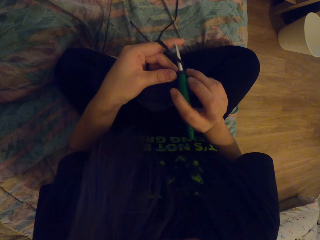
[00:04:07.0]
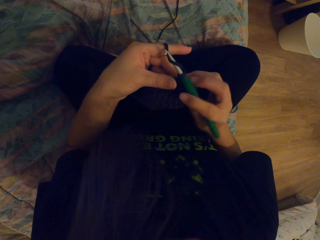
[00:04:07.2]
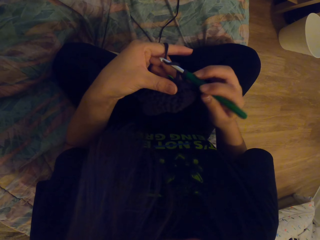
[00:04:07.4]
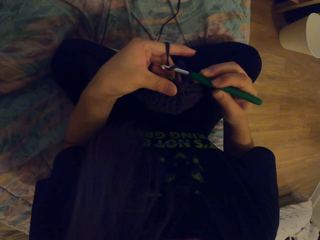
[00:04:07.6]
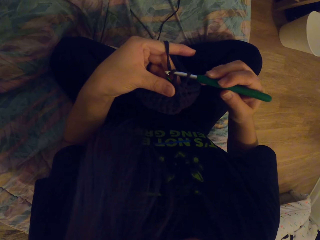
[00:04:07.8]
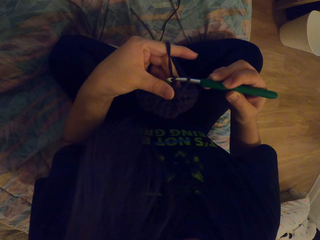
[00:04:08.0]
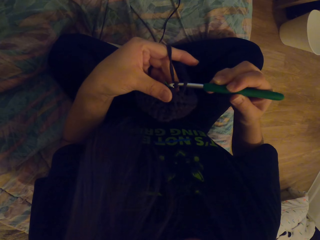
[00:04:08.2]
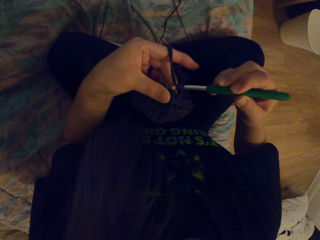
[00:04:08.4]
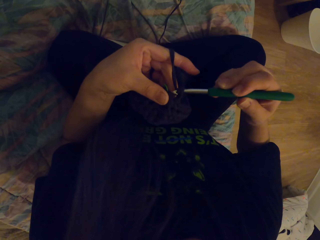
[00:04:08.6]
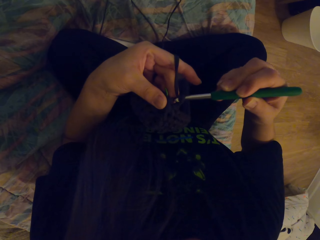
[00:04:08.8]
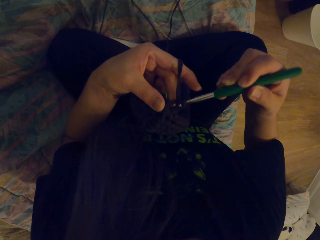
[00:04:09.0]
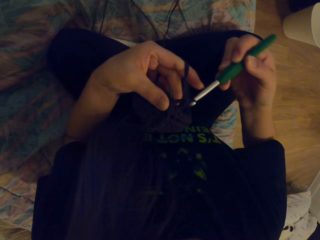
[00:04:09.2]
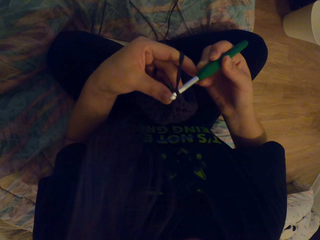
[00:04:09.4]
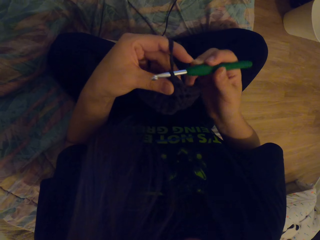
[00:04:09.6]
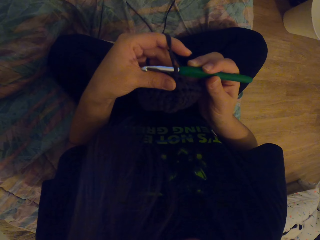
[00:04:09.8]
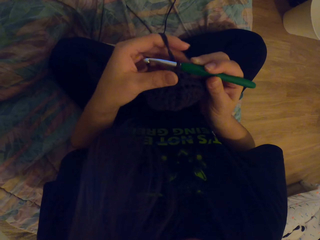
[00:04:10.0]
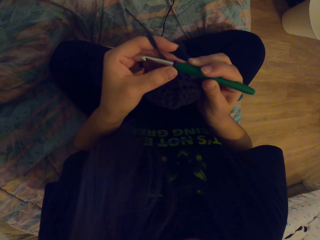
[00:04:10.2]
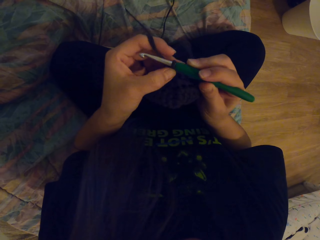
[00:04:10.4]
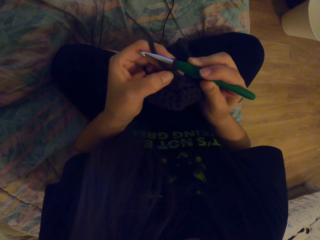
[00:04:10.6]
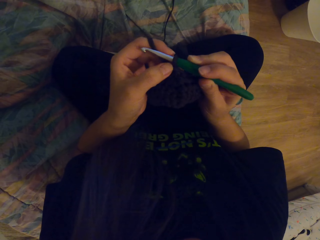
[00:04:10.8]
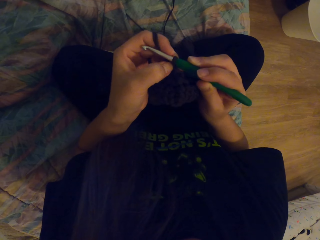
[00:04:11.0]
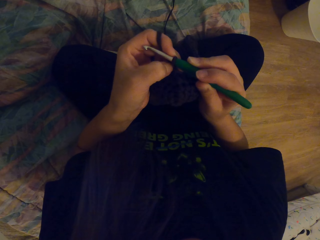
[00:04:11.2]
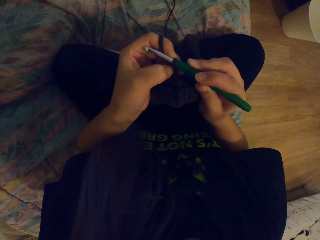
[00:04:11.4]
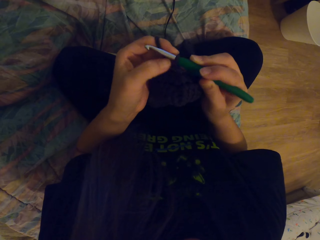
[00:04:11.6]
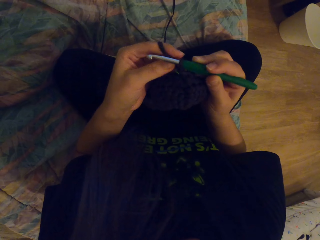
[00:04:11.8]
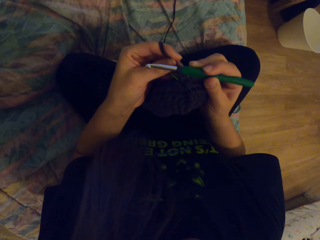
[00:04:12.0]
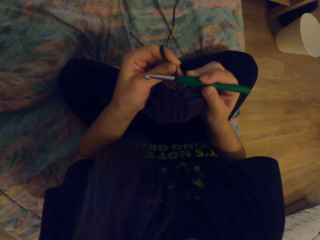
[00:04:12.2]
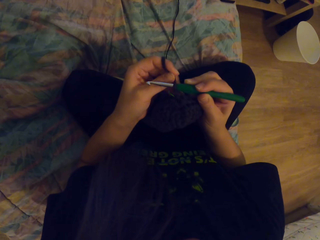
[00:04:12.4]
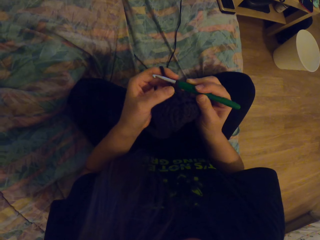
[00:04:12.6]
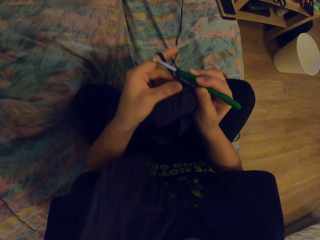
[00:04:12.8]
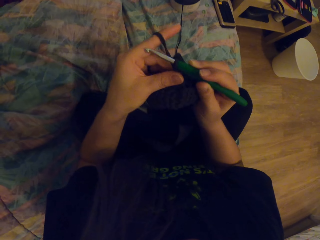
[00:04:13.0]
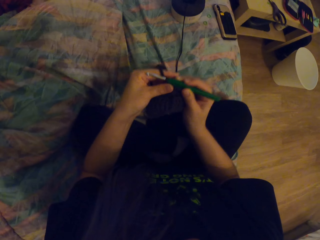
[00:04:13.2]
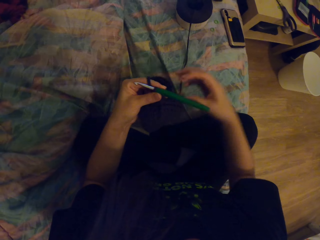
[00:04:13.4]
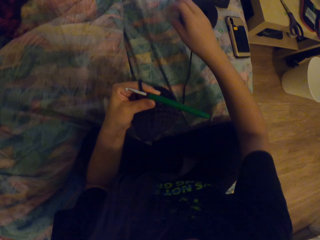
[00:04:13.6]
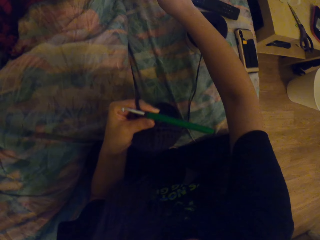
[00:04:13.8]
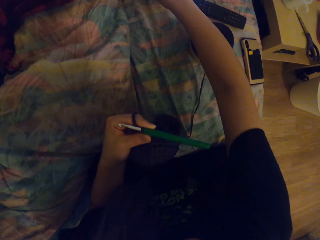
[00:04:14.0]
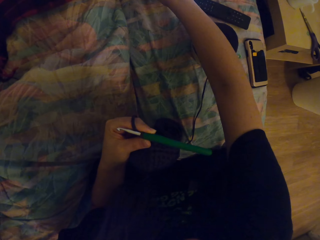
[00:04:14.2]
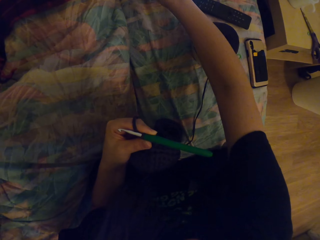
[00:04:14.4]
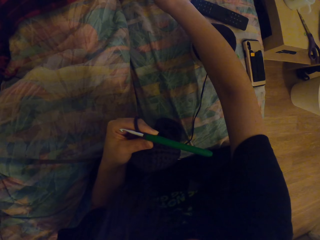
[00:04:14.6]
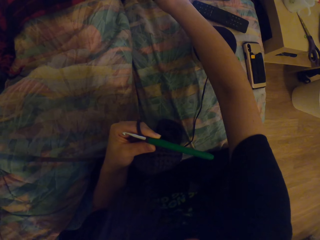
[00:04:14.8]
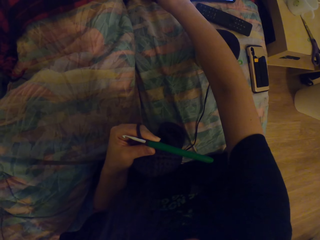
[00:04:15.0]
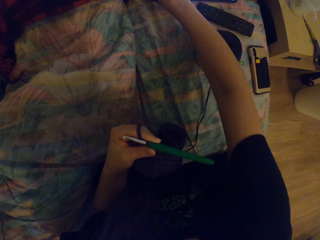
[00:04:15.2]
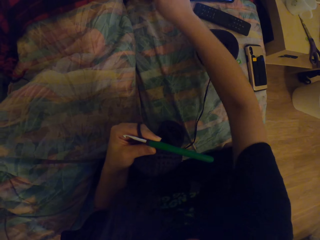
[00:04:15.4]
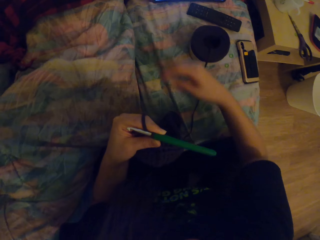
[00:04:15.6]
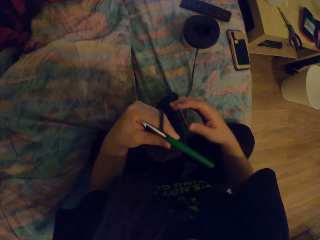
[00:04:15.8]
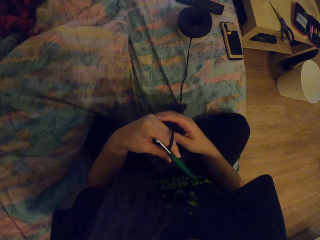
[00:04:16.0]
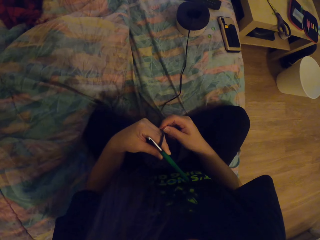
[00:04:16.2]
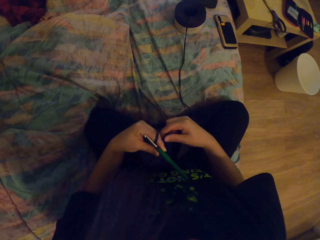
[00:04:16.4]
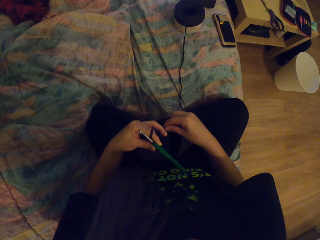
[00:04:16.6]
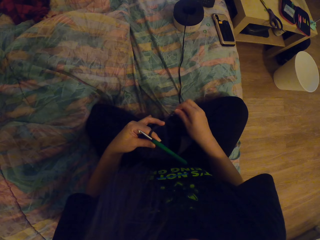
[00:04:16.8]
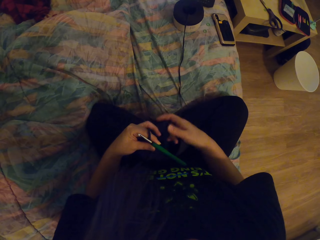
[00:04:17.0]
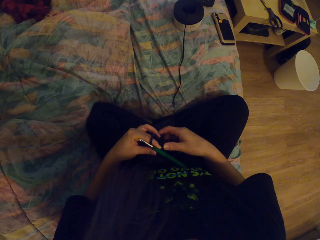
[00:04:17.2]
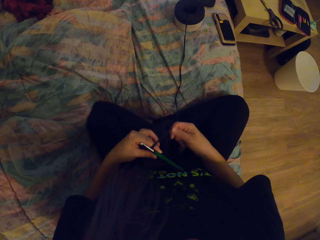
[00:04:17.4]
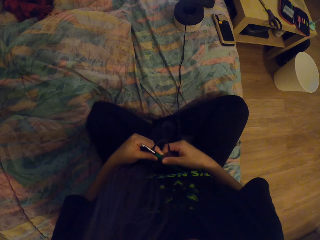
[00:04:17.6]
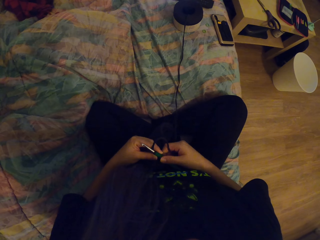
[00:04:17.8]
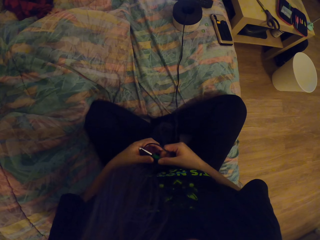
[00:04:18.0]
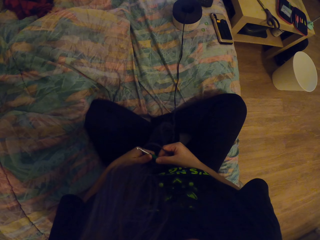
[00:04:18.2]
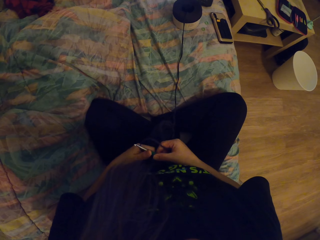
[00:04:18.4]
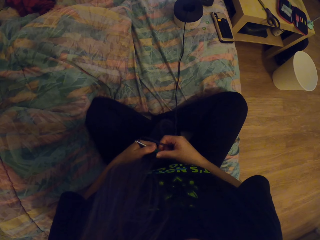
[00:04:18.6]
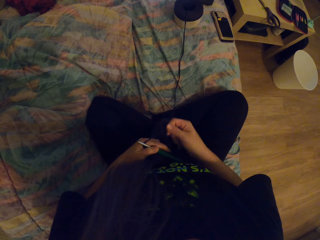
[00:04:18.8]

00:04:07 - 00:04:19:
The camera wearer crochets. They tighten the fabric with the hand. They move the hand to something. They touch the laptop. They touch the thread.

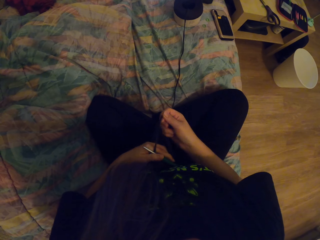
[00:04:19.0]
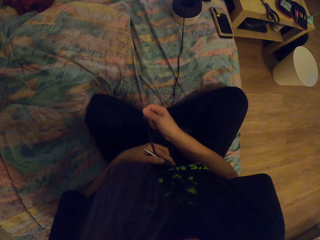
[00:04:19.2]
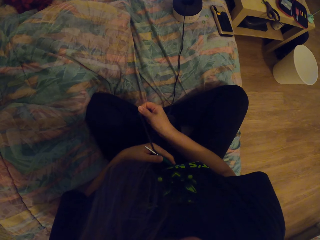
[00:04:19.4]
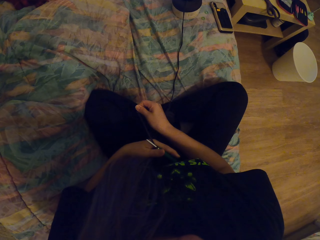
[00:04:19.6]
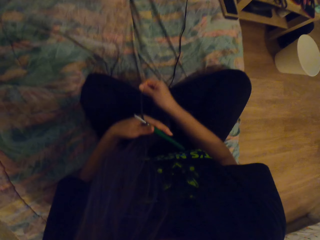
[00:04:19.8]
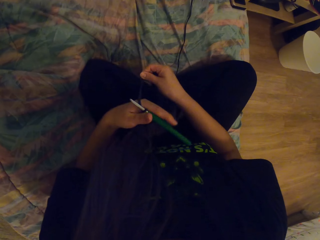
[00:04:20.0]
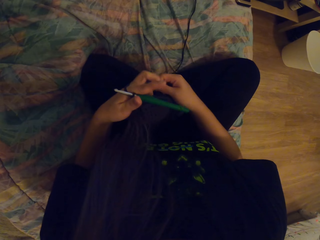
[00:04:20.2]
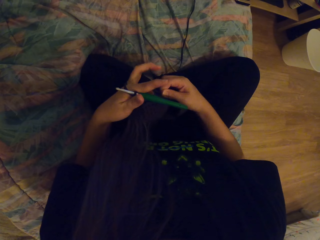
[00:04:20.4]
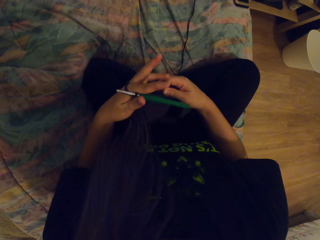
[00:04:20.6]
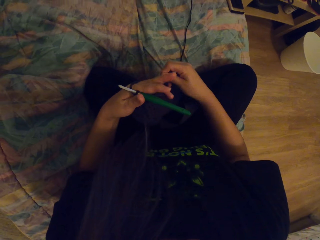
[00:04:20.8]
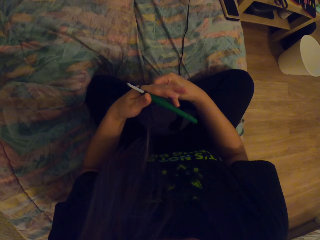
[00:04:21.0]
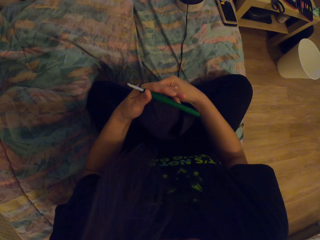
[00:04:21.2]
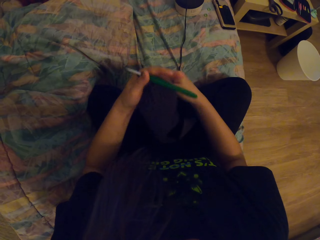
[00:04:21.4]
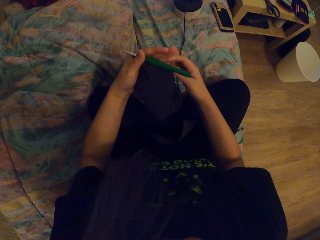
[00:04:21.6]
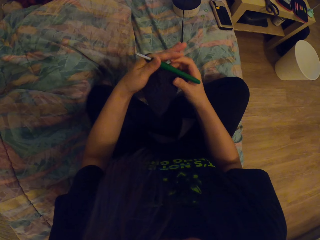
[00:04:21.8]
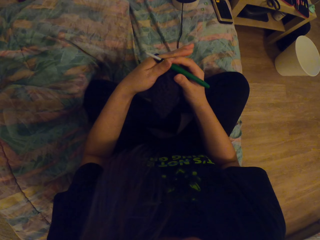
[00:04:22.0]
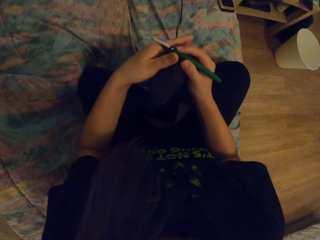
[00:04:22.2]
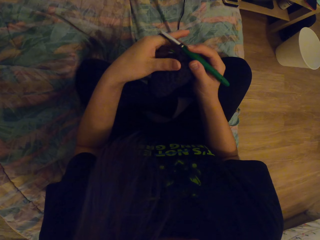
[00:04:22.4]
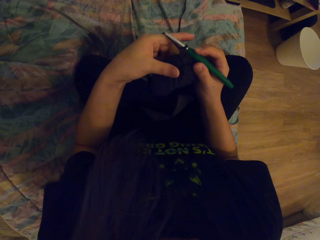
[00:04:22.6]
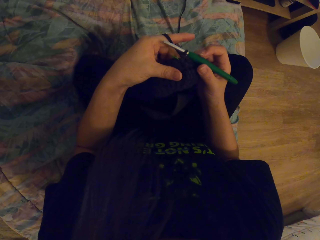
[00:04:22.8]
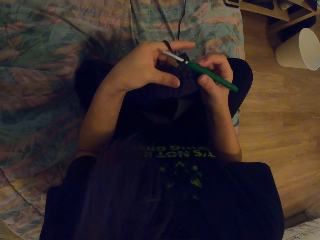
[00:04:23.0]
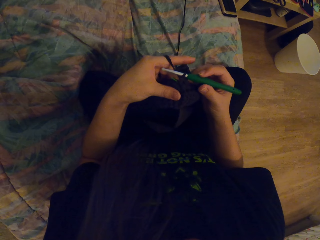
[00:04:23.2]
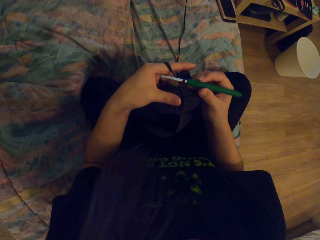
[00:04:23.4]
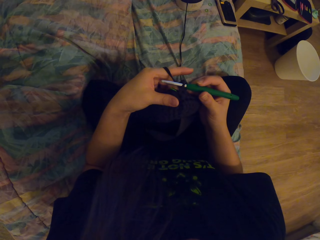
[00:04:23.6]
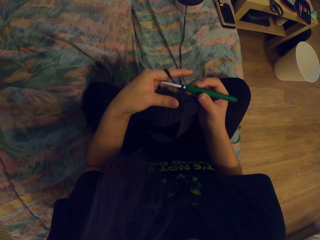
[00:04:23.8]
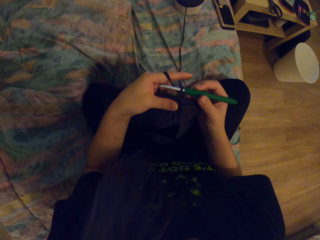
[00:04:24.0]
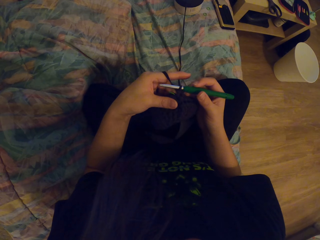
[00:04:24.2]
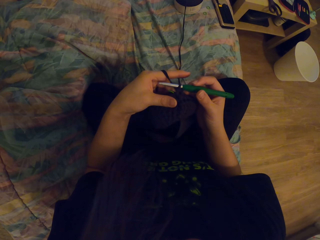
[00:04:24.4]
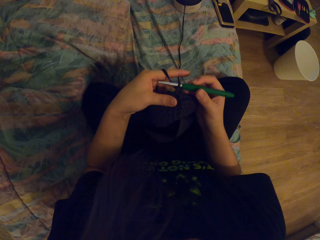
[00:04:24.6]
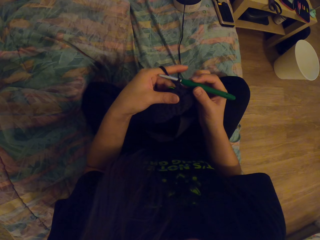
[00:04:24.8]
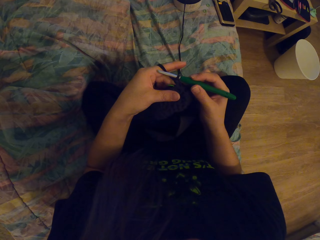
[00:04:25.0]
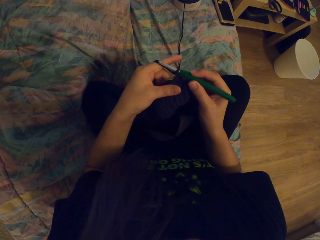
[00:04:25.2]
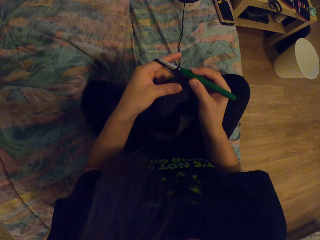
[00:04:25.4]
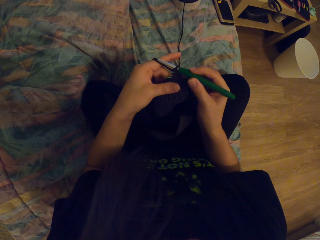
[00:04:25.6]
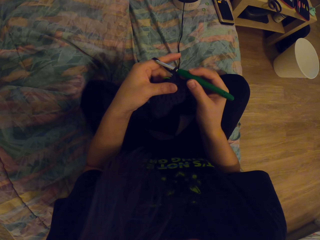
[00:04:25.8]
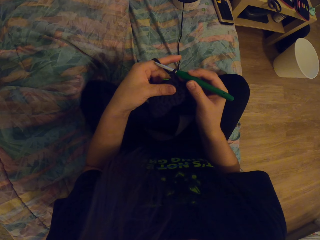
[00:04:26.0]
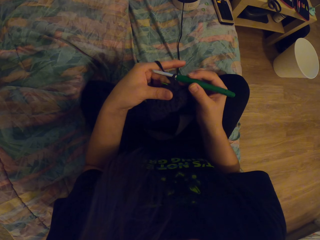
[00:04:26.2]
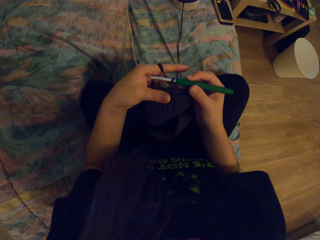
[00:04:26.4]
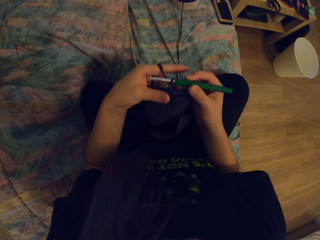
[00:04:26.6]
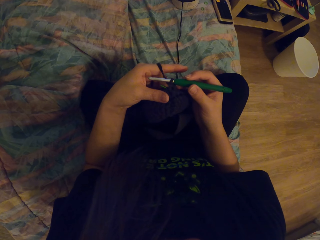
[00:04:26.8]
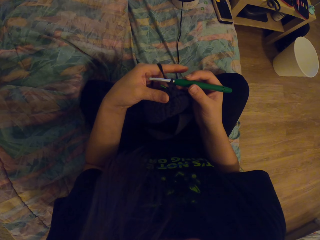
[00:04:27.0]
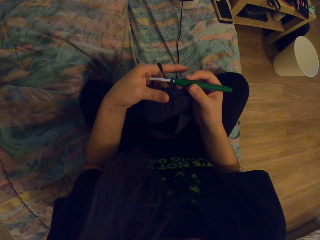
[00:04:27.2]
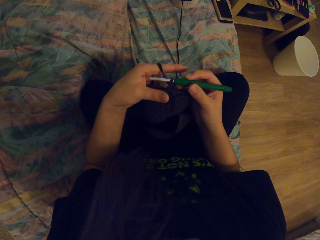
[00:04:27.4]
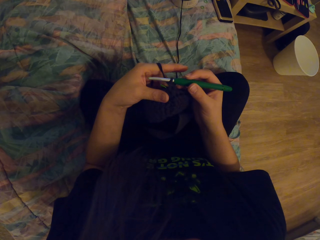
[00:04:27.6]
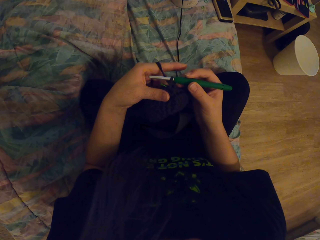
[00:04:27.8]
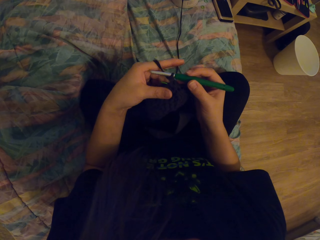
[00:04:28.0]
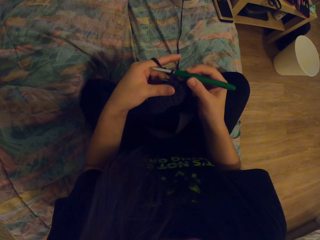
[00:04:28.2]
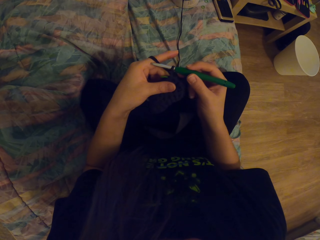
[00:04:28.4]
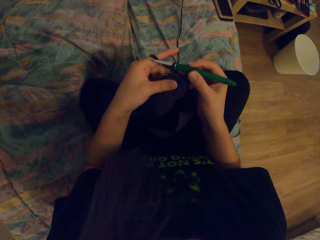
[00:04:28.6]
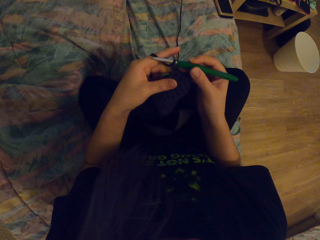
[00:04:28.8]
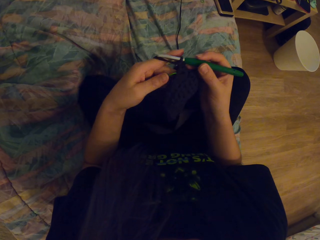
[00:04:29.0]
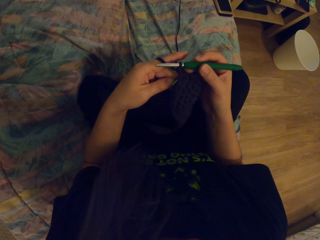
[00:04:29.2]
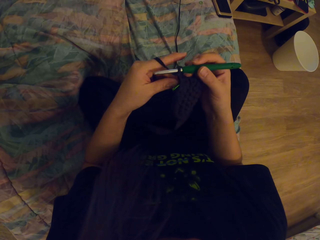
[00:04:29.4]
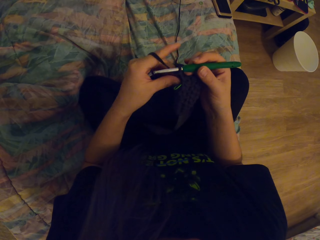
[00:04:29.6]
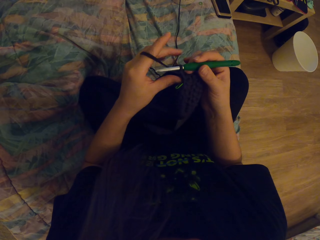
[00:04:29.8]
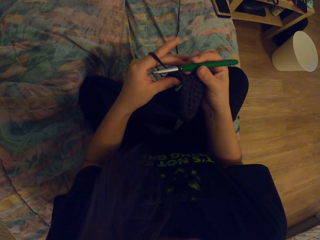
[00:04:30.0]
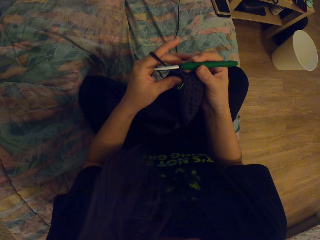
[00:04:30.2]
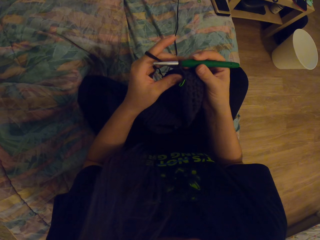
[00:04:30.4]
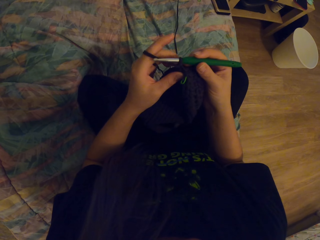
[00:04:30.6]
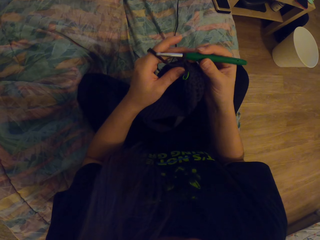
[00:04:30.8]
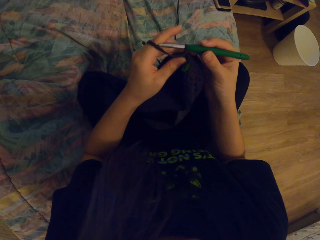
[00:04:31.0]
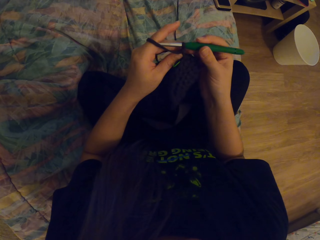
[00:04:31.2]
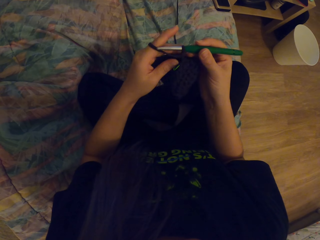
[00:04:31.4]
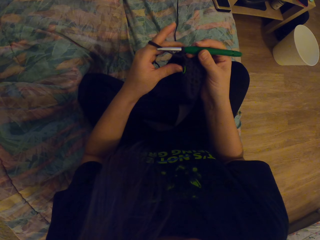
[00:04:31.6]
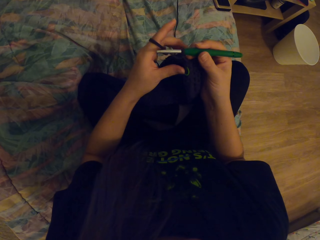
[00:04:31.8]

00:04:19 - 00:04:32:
The camera wearer moves the fabric. She puts the yarn across her fingers. She moves the crochet. She looks at the fabric. She moves the hand on the fabric.
